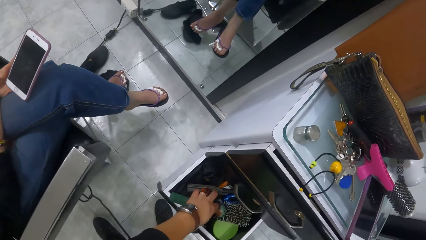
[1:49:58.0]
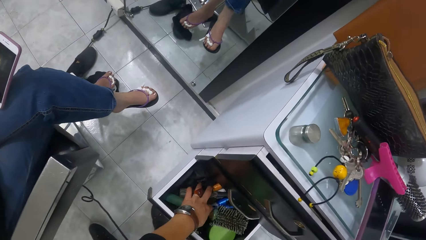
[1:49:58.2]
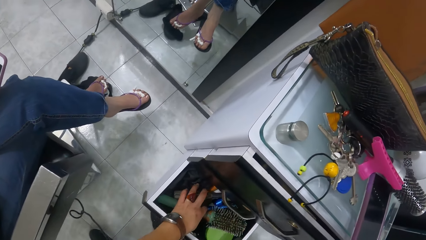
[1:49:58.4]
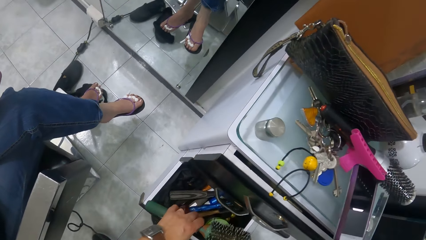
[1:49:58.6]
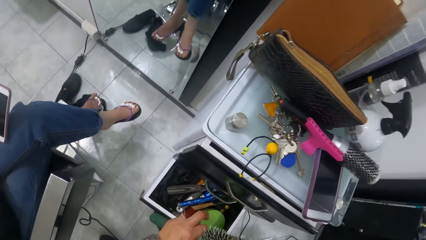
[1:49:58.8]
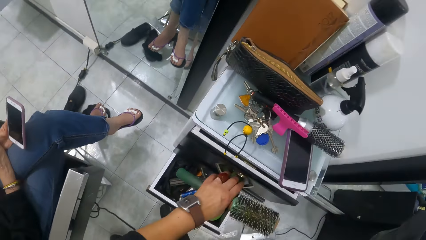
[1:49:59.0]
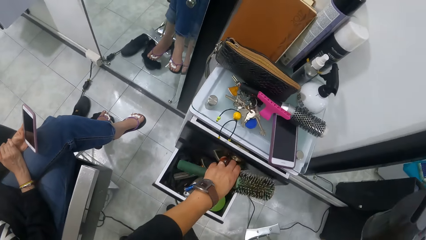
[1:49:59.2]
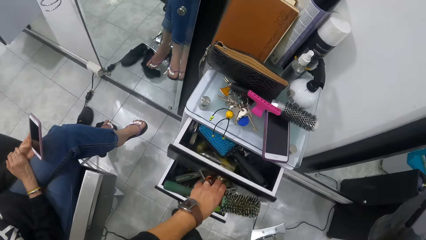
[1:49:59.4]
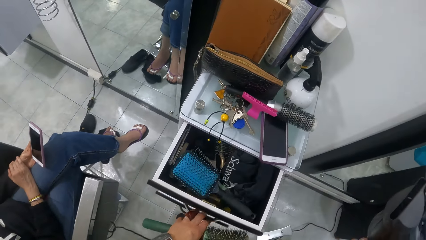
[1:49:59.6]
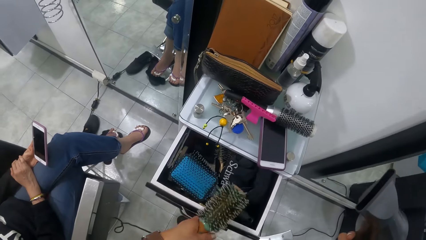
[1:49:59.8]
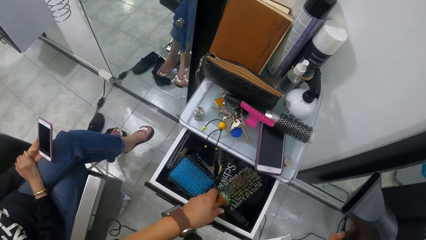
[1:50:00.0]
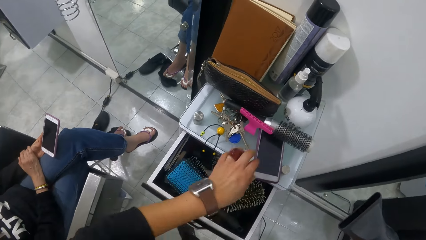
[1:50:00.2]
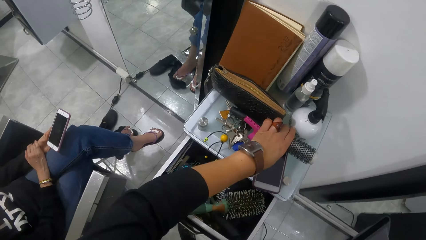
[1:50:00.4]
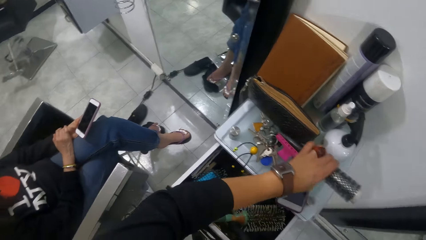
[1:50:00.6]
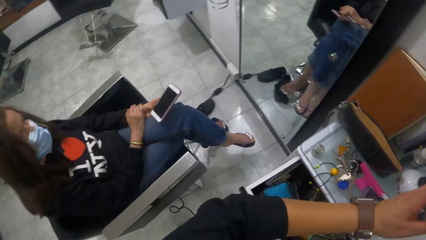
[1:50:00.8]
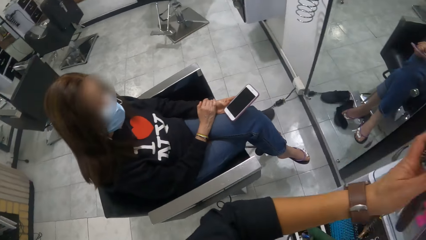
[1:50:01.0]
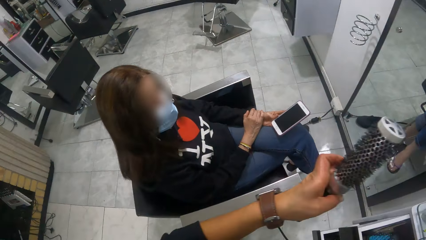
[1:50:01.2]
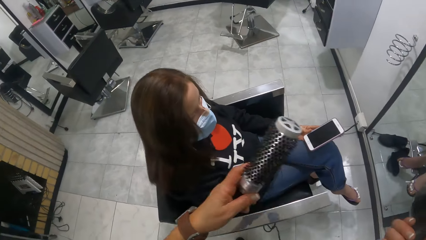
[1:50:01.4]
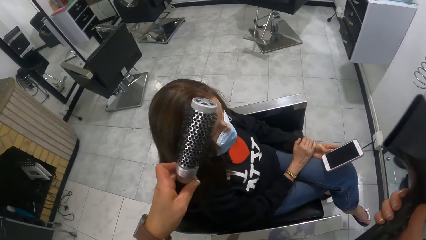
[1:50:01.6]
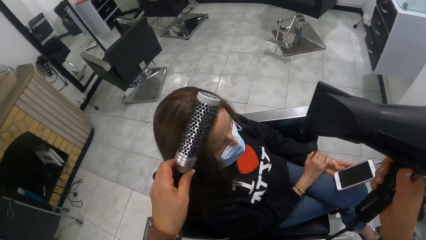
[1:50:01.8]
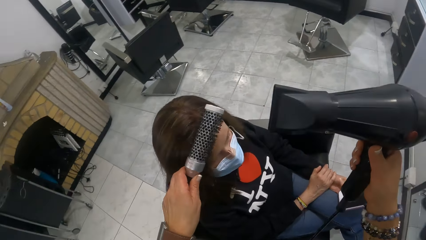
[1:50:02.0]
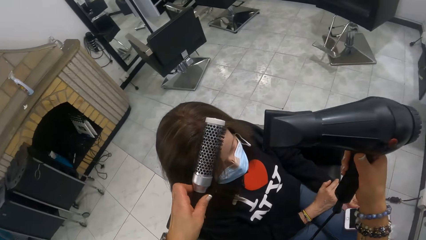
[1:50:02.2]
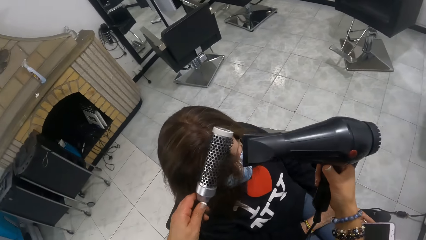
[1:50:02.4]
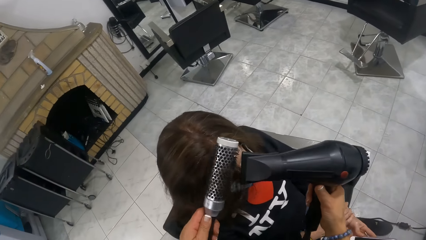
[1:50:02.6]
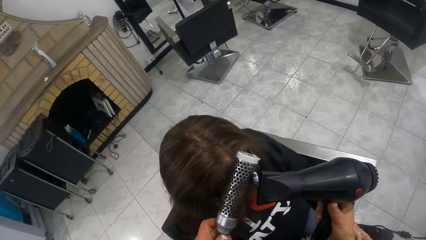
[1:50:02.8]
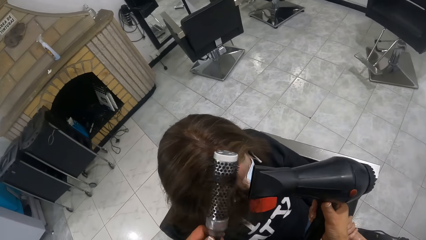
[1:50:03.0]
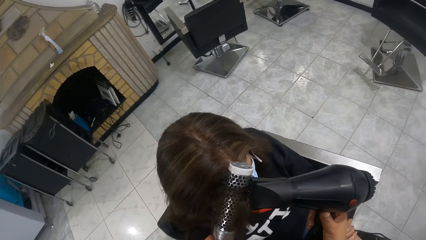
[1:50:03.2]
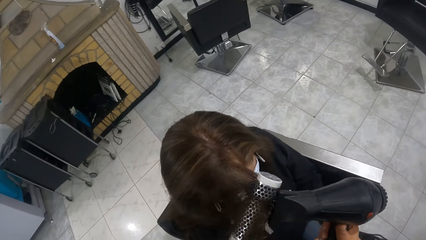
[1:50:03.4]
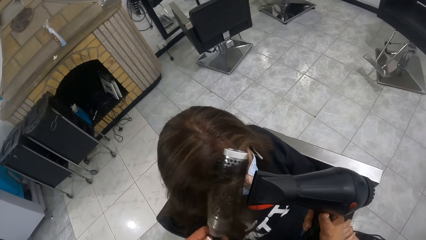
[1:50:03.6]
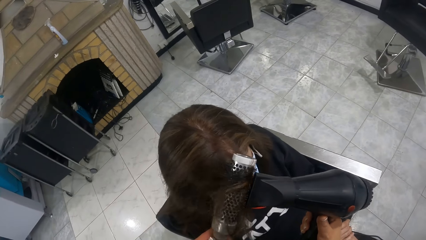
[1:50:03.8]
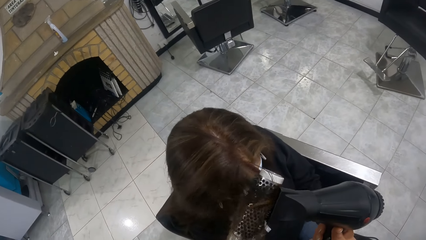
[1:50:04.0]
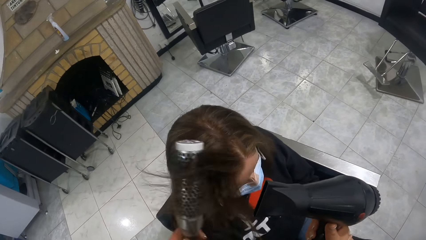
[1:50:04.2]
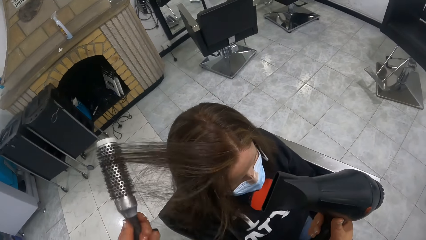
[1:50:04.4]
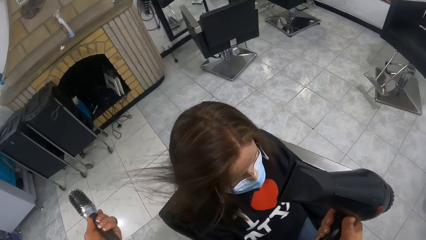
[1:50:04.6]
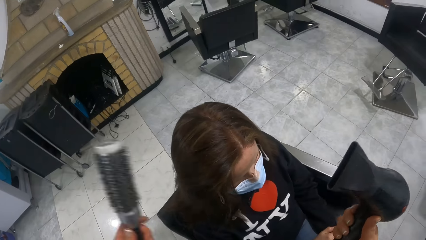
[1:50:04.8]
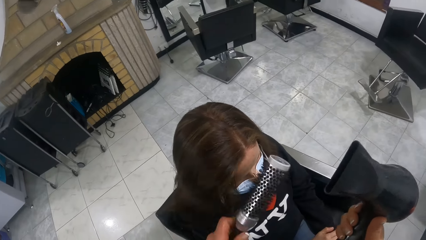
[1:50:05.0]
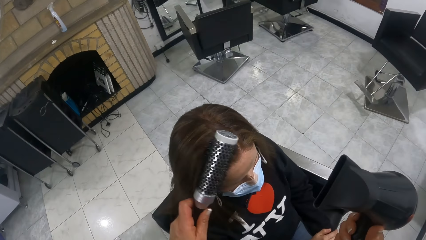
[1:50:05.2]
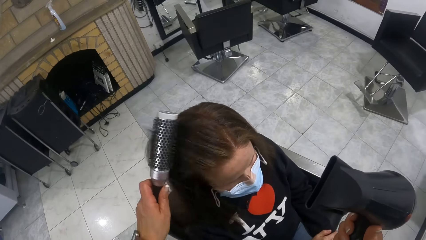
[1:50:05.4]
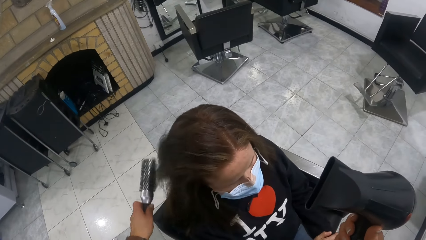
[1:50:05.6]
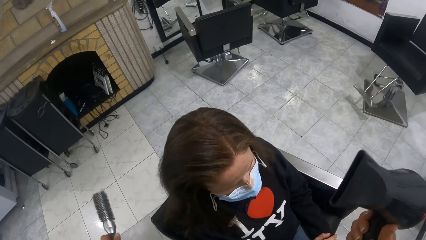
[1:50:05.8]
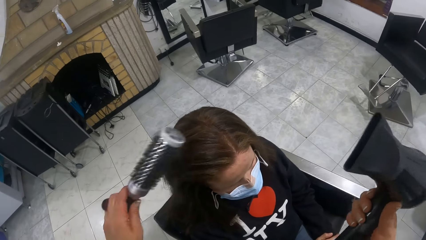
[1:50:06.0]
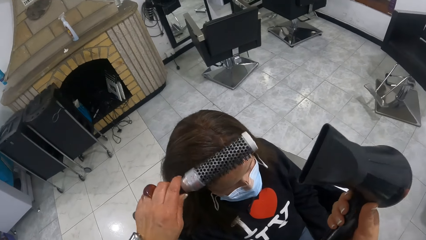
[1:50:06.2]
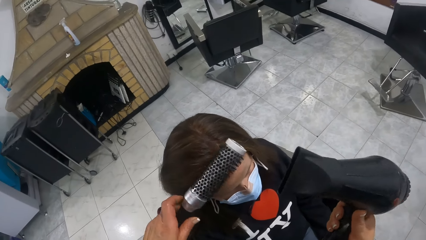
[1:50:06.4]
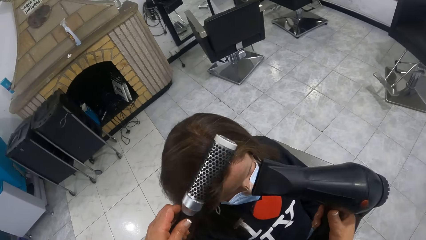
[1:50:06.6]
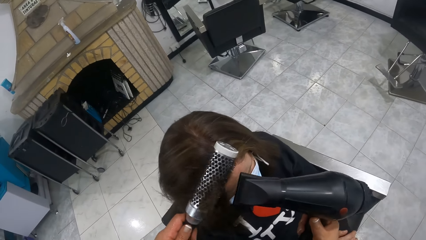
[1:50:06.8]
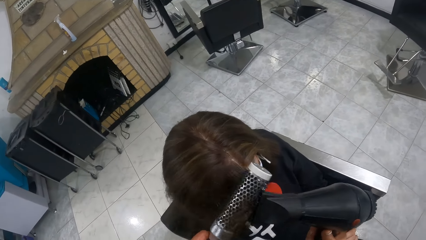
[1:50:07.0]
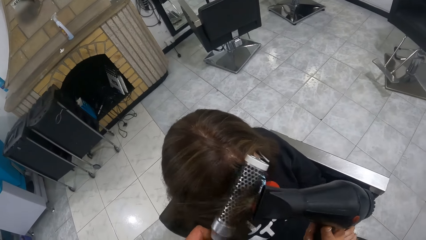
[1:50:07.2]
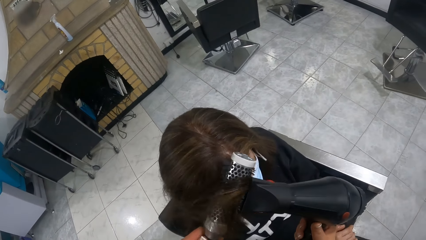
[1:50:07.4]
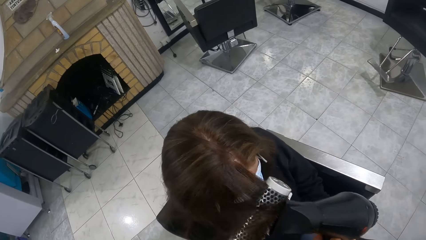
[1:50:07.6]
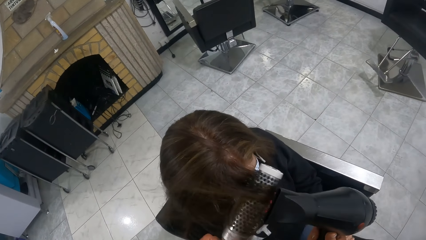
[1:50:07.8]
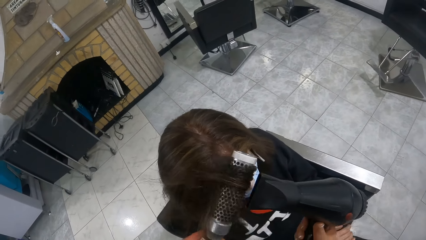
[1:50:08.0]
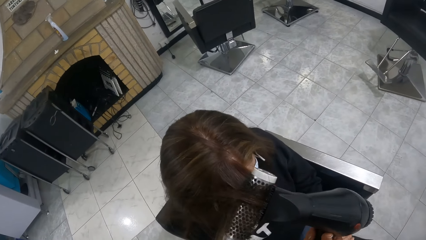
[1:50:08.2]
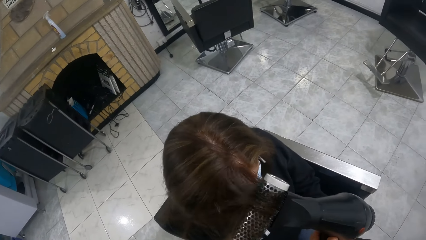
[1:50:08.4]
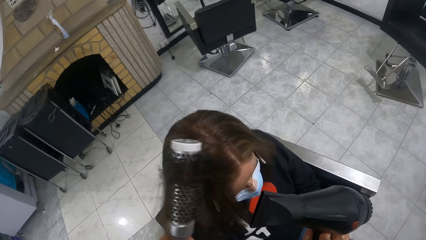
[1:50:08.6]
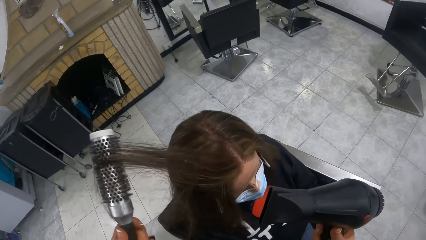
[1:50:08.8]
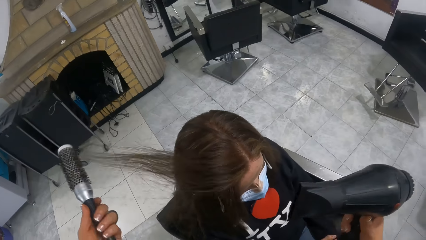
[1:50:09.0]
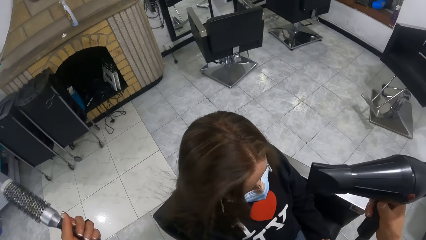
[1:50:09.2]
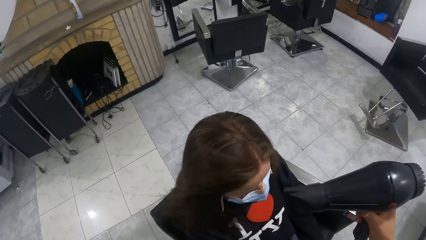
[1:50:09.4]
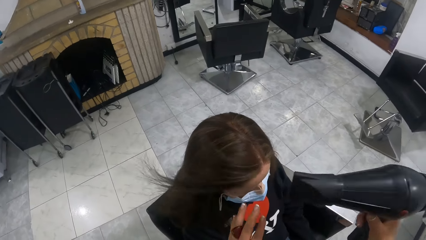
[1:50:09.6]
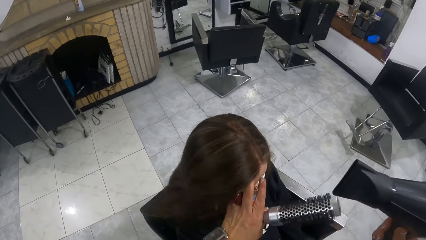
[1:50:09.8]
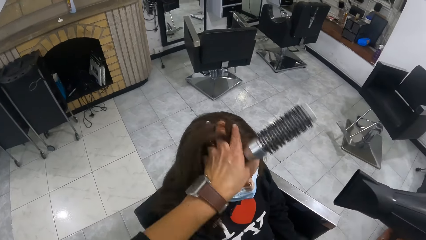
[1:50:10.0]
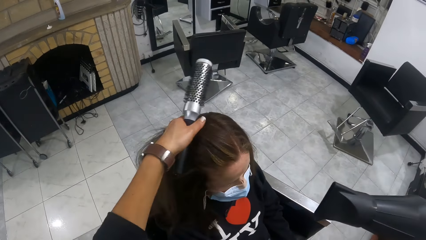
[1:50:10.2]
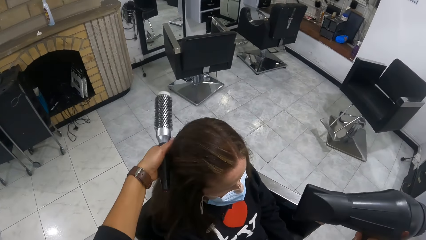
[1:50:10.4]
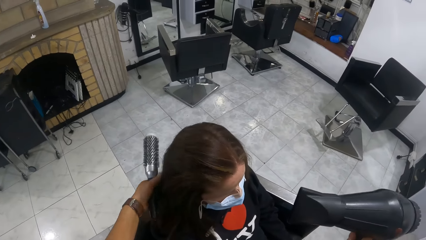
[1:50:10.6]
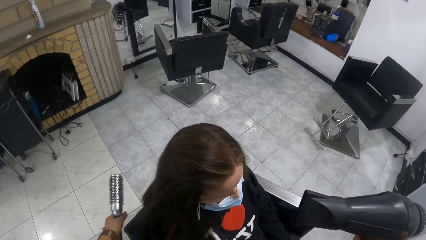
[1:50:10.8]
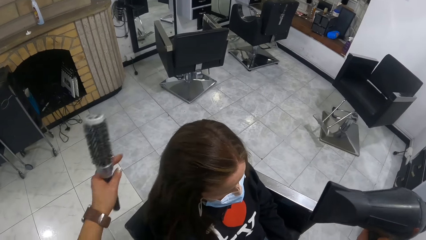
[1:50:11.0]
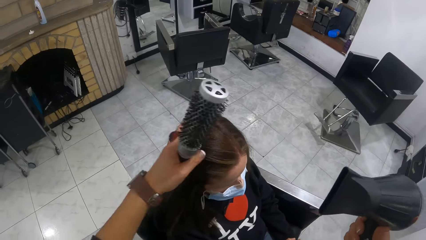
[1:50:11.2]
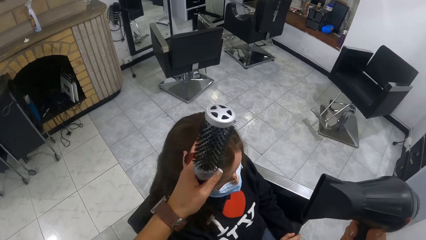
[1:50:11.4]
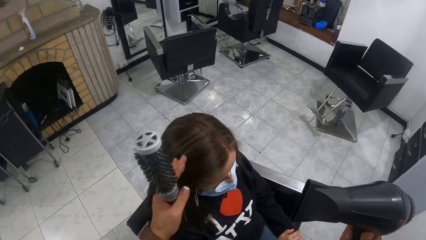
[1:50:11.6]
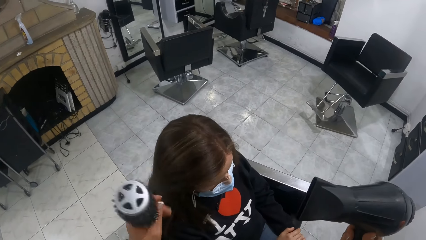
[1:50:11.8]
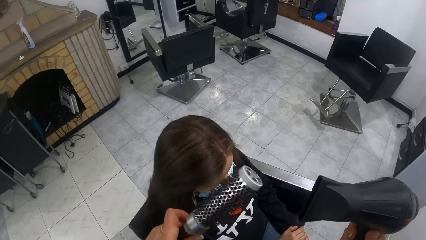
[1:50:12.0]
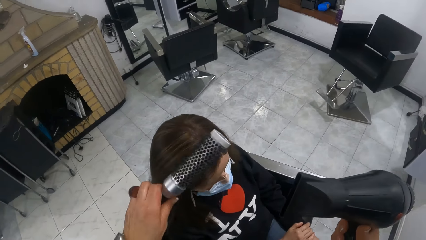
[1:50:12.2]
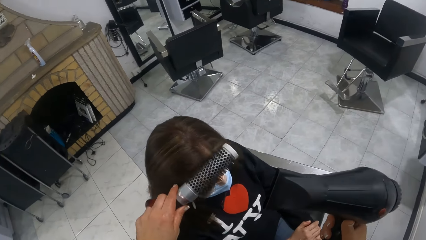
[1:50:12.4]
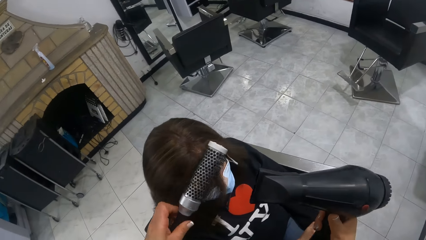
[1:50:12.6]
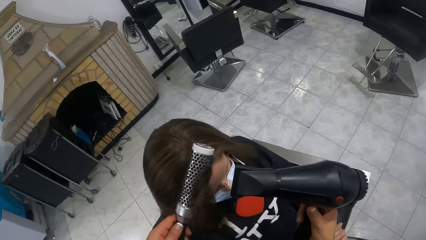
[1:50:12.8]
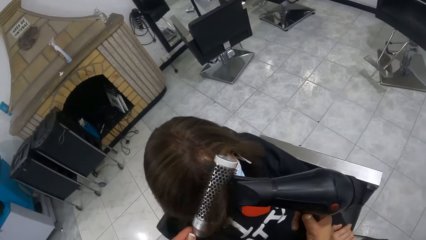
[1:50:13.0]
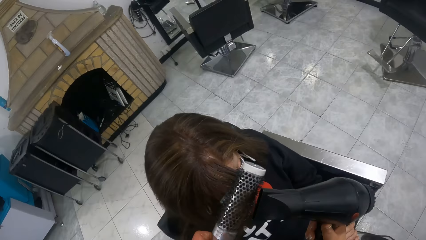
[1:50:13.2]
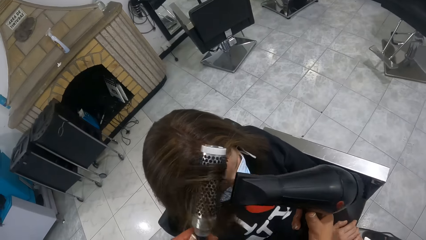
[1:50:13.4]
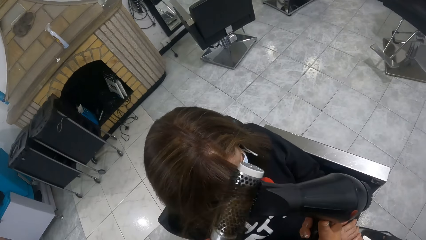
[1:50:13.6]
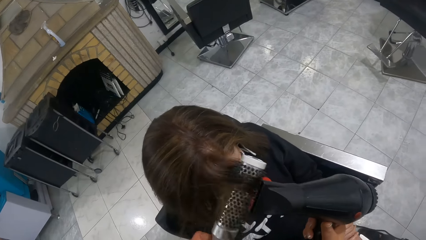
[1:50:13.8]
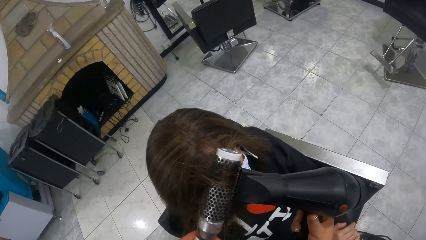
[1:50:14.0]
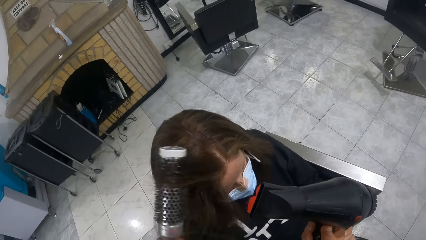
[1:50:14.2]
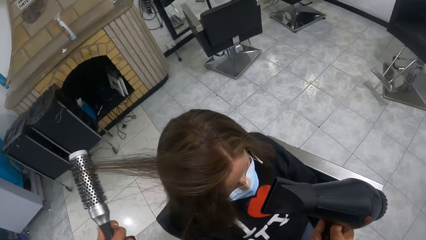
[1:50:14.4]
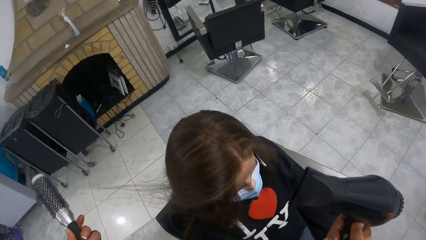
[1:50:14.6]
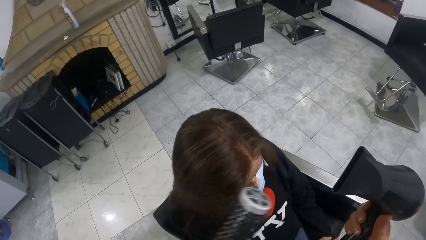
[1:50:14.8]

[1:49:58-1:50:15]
The camera wearer touches a hair brush or curler handle in the drawer with her left hand. She touches the drawer. She pulls the drawer from the cabinet with her left hand. She drops the hair brush in the drawer with her left hand. She picks up the hair brush on the cabinet with her left hand. She curls the woman's hair. She brushes the woman's hair with the hair brush in her left hand. She dries the woman's hair with a hair dryer in her right hand. She straightens the woman's hair with the curler. She dries the woman's hair with the hair dryer in her right hand again. She touches the woman's hair. She moves the woman's hair with her left hand. She brushes the woman's hair with the hair brush in her left hand. She straightens the woman's hair with the curler. She dries the woman's hair with the hair dryer in her right hand.
